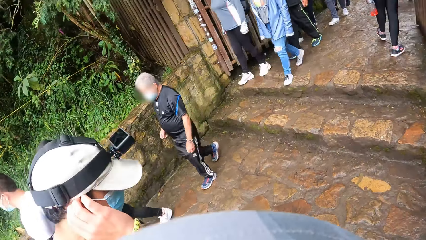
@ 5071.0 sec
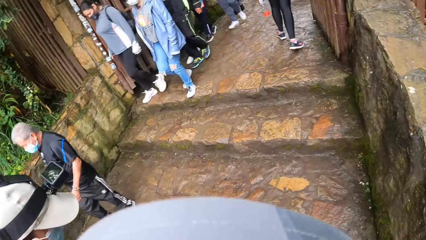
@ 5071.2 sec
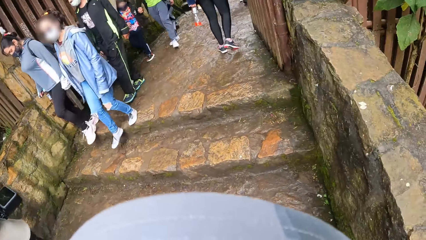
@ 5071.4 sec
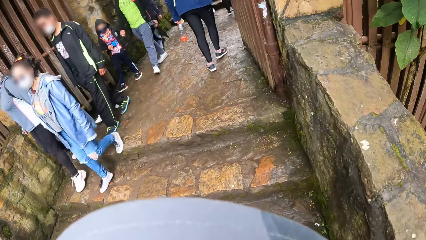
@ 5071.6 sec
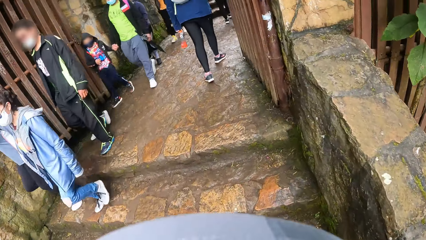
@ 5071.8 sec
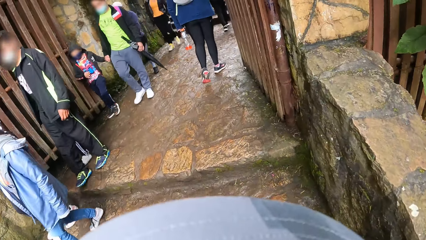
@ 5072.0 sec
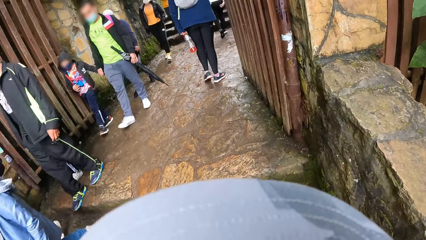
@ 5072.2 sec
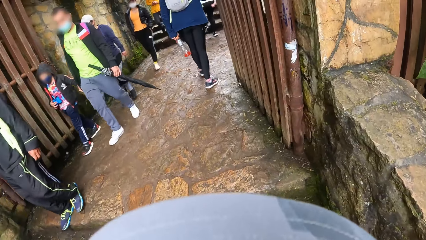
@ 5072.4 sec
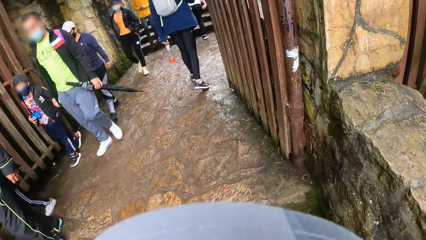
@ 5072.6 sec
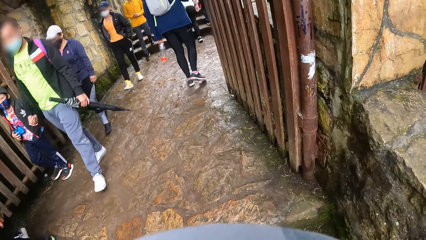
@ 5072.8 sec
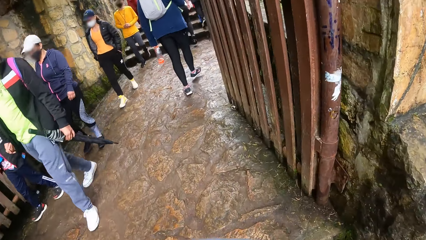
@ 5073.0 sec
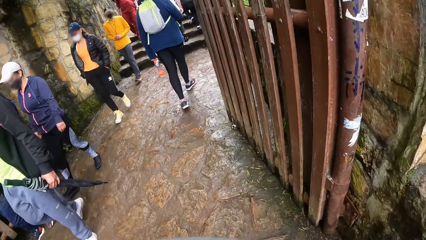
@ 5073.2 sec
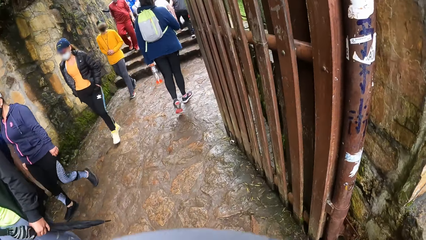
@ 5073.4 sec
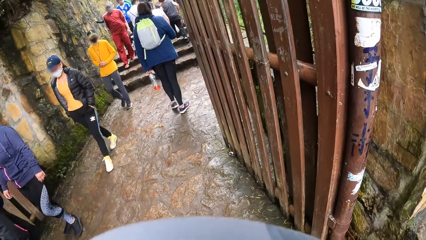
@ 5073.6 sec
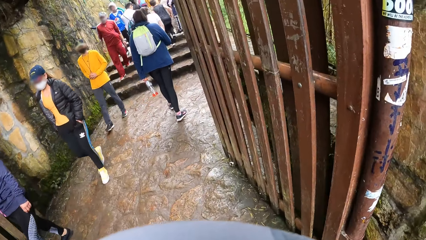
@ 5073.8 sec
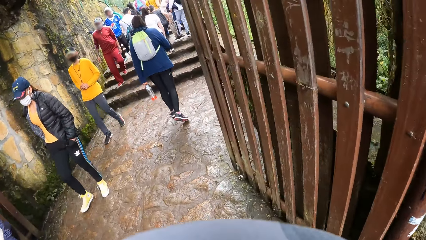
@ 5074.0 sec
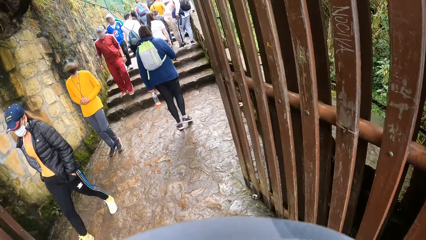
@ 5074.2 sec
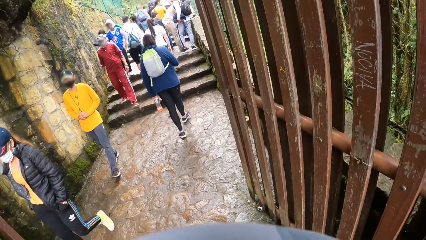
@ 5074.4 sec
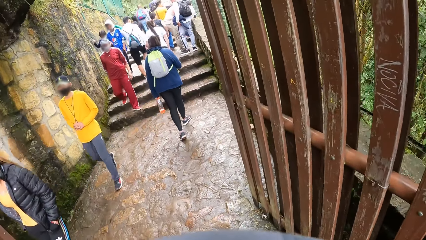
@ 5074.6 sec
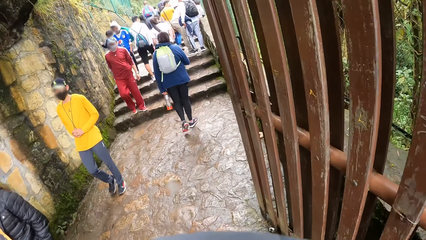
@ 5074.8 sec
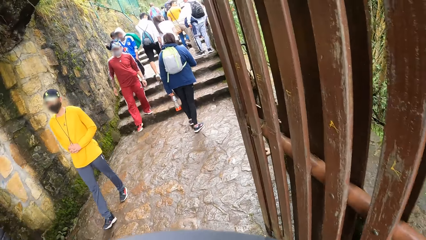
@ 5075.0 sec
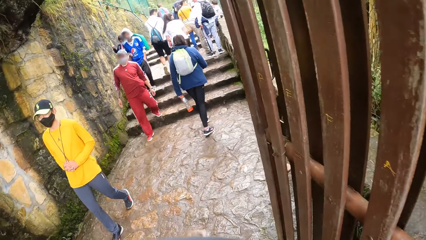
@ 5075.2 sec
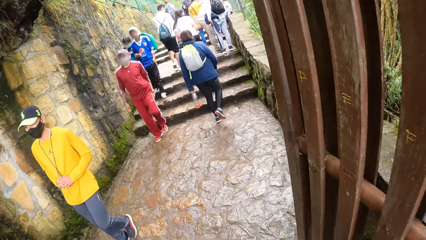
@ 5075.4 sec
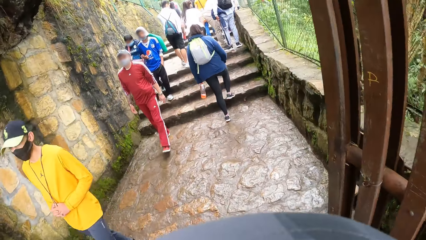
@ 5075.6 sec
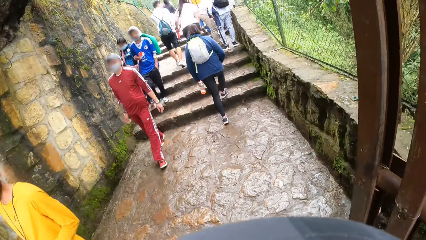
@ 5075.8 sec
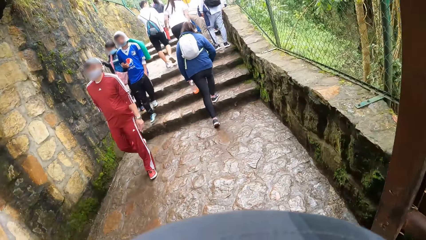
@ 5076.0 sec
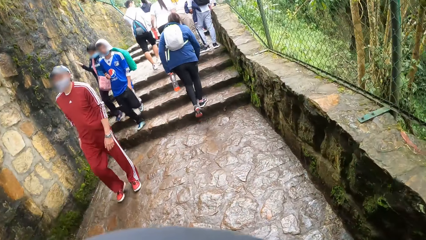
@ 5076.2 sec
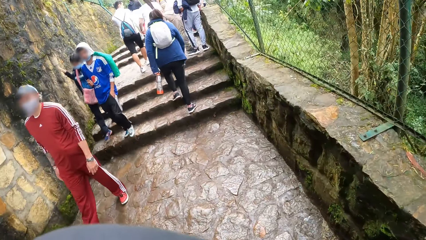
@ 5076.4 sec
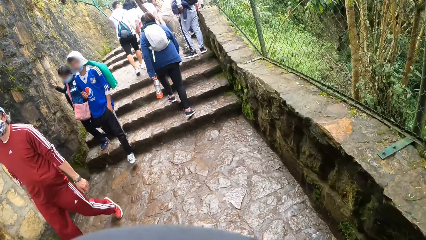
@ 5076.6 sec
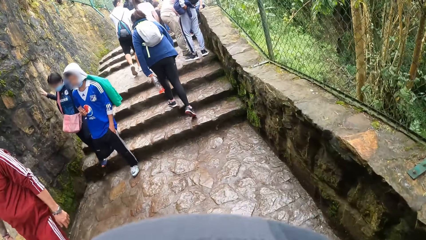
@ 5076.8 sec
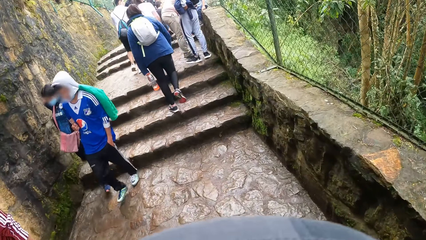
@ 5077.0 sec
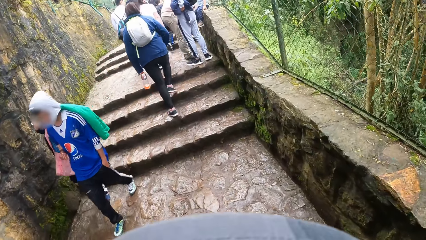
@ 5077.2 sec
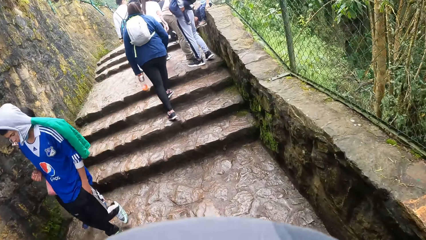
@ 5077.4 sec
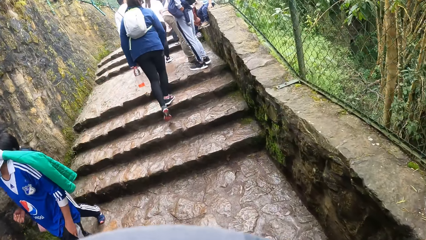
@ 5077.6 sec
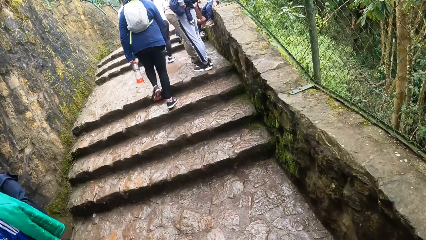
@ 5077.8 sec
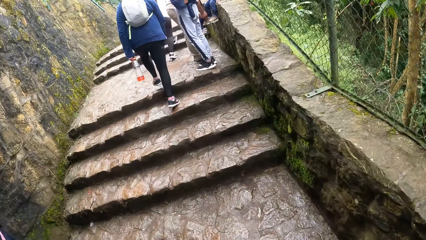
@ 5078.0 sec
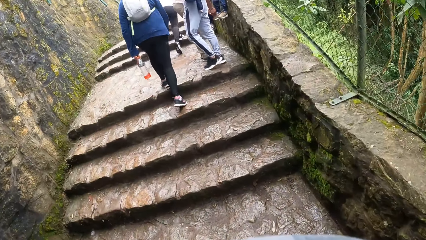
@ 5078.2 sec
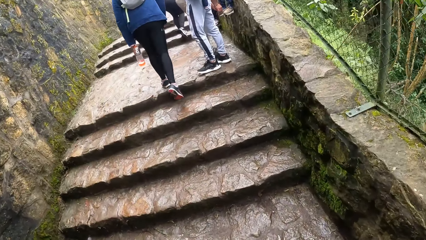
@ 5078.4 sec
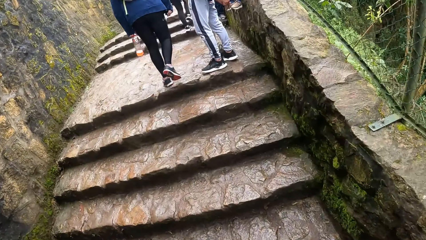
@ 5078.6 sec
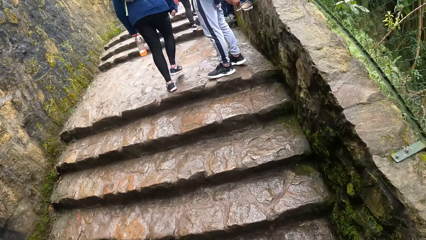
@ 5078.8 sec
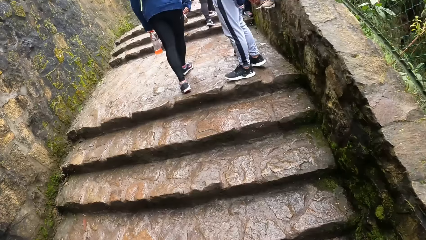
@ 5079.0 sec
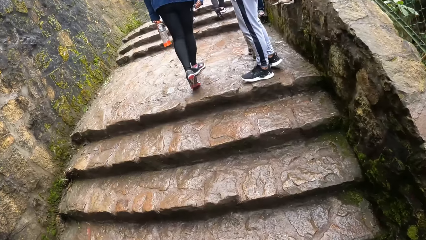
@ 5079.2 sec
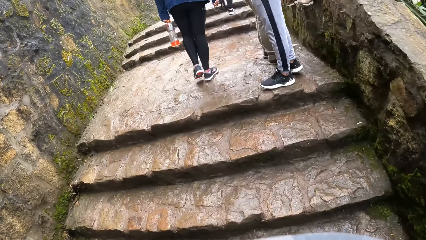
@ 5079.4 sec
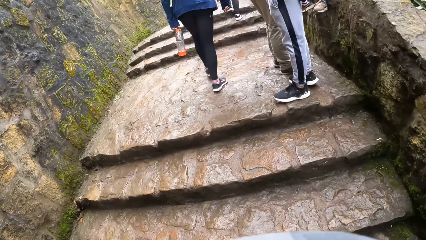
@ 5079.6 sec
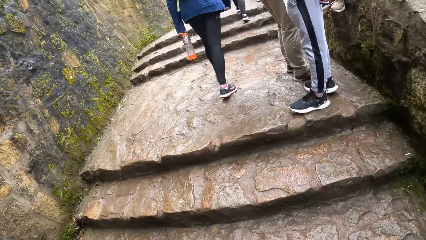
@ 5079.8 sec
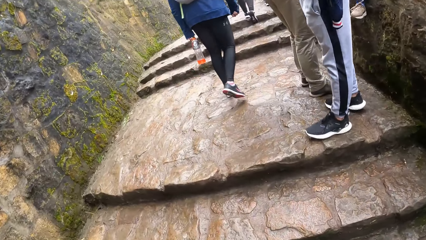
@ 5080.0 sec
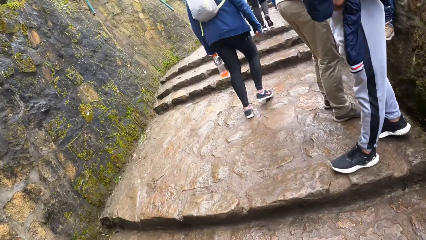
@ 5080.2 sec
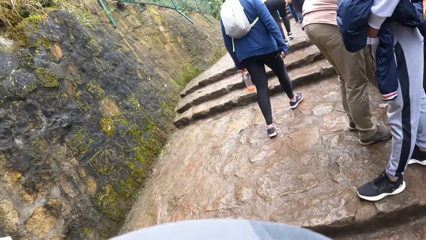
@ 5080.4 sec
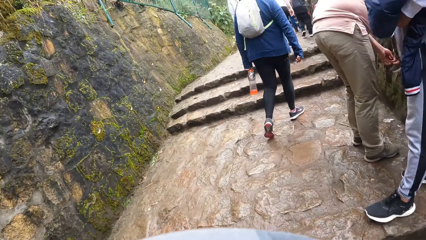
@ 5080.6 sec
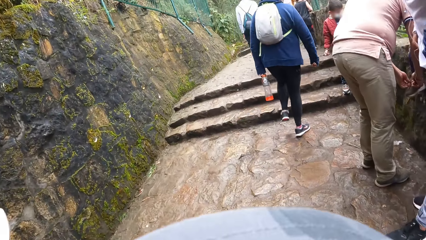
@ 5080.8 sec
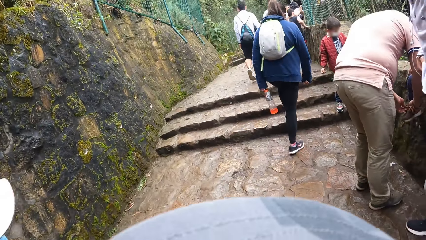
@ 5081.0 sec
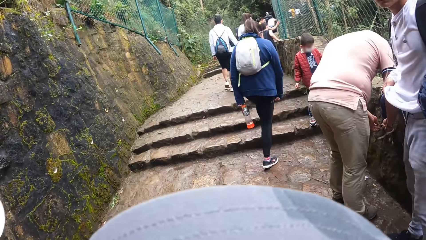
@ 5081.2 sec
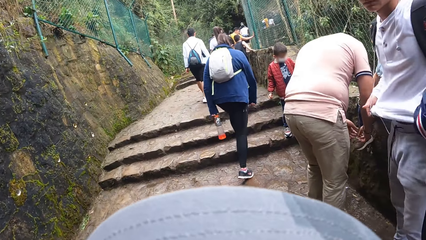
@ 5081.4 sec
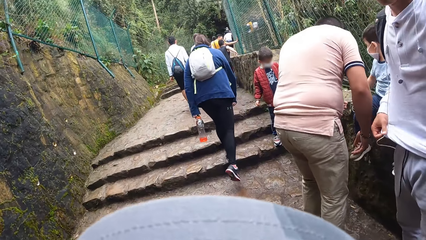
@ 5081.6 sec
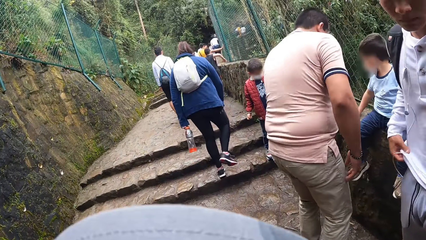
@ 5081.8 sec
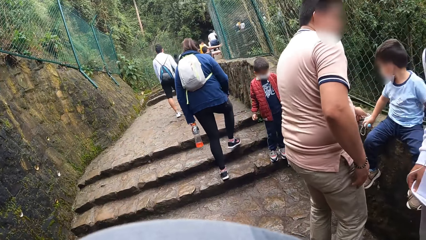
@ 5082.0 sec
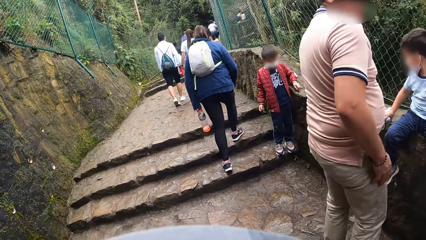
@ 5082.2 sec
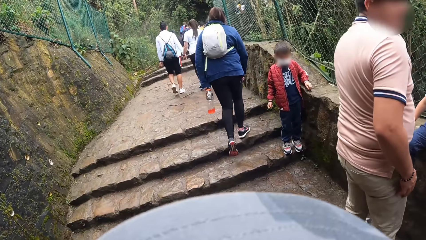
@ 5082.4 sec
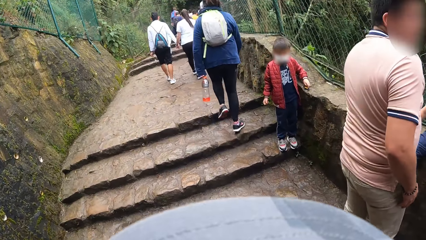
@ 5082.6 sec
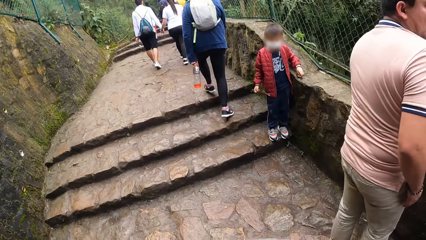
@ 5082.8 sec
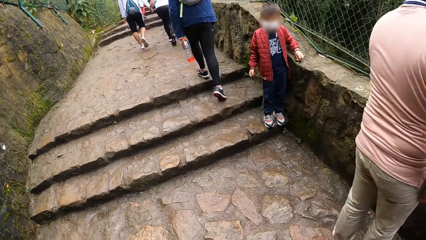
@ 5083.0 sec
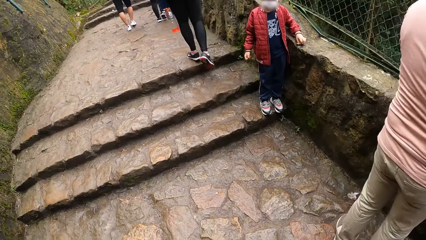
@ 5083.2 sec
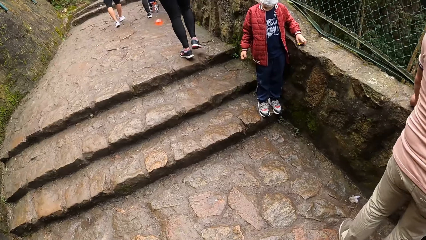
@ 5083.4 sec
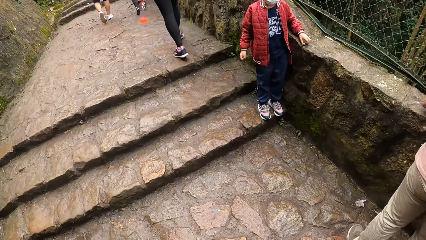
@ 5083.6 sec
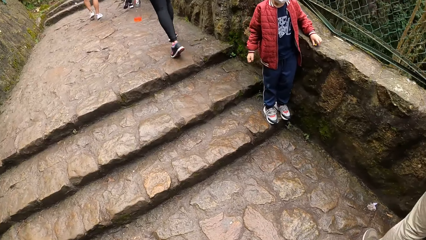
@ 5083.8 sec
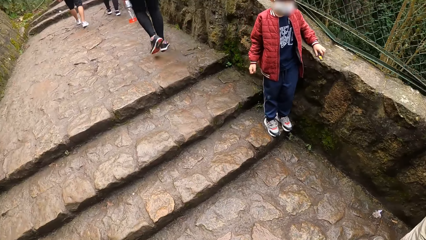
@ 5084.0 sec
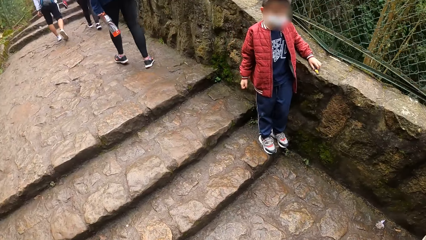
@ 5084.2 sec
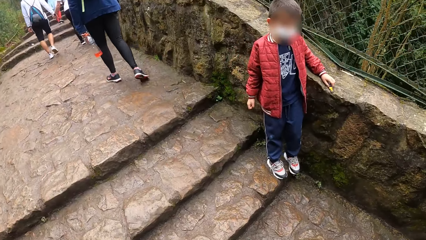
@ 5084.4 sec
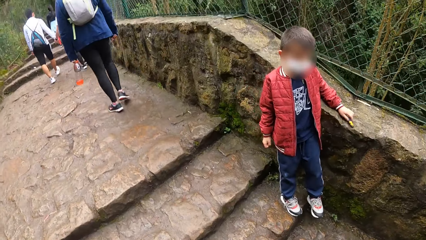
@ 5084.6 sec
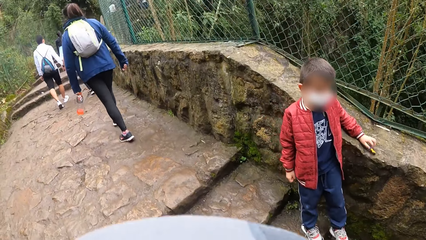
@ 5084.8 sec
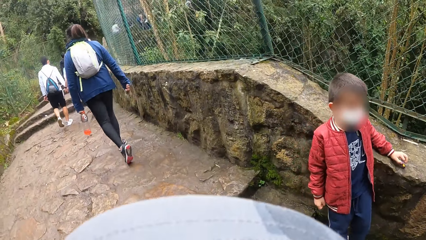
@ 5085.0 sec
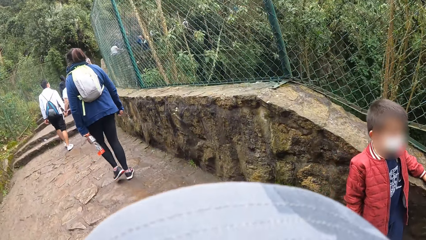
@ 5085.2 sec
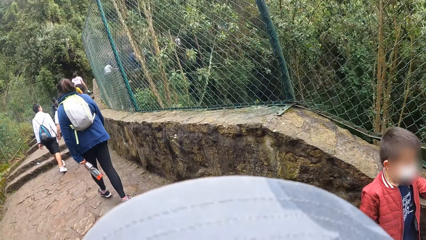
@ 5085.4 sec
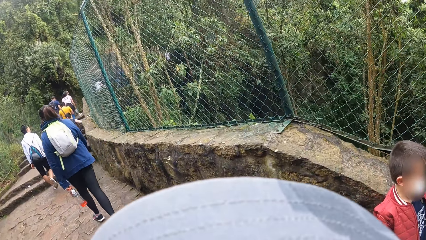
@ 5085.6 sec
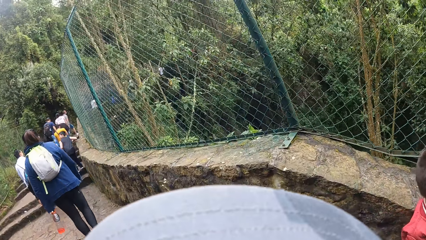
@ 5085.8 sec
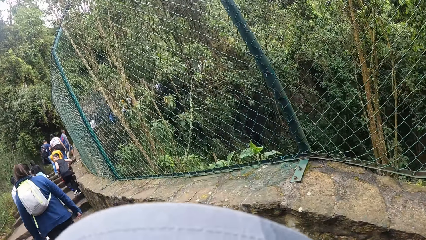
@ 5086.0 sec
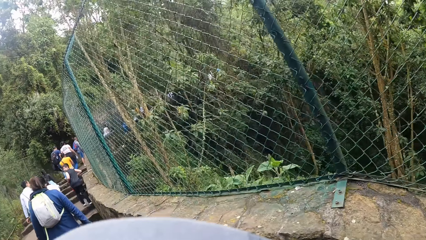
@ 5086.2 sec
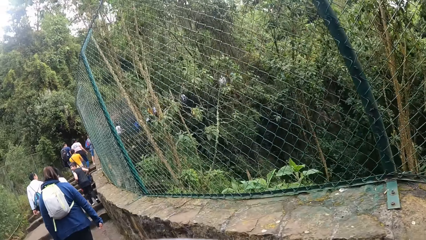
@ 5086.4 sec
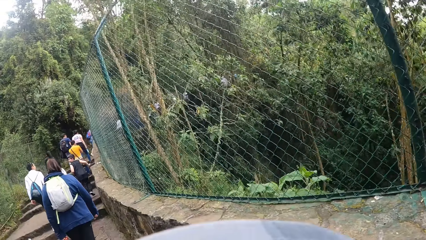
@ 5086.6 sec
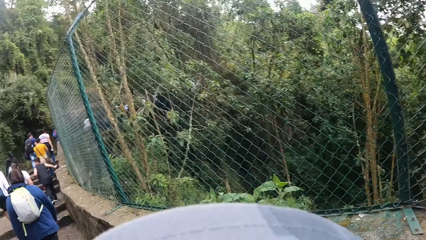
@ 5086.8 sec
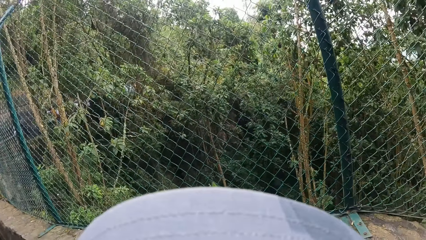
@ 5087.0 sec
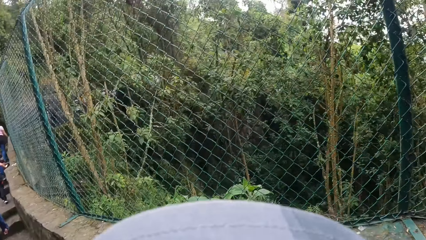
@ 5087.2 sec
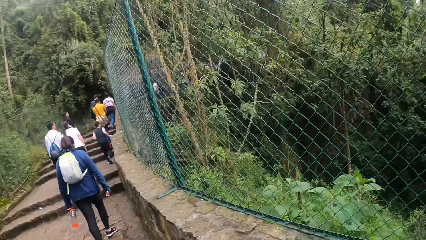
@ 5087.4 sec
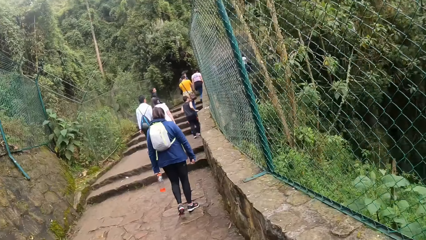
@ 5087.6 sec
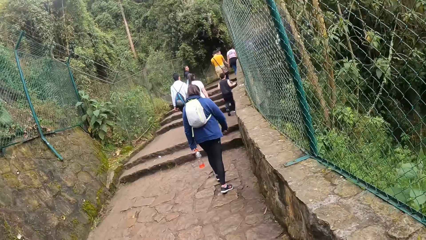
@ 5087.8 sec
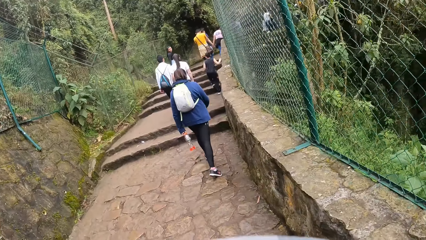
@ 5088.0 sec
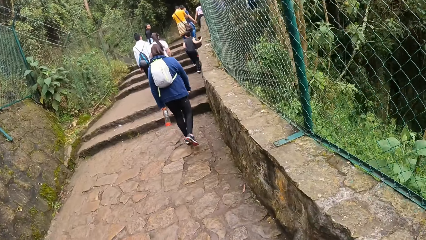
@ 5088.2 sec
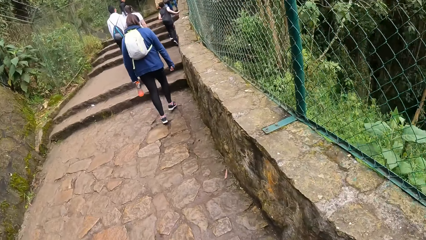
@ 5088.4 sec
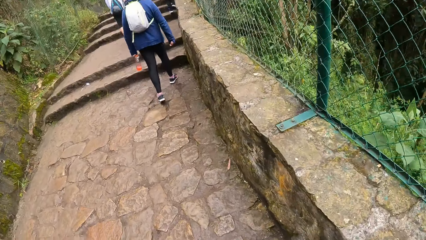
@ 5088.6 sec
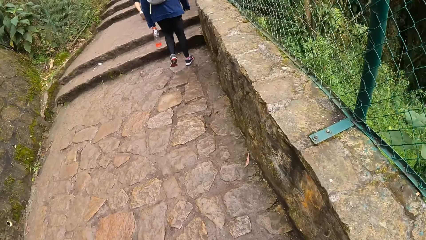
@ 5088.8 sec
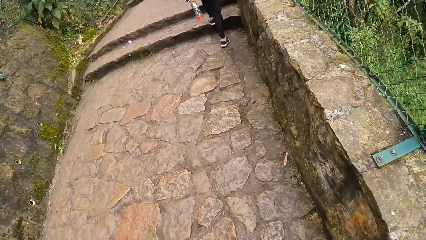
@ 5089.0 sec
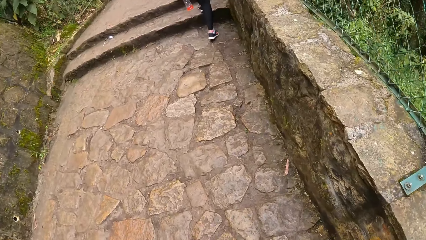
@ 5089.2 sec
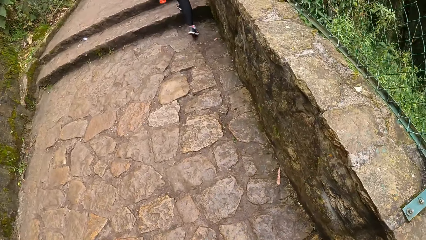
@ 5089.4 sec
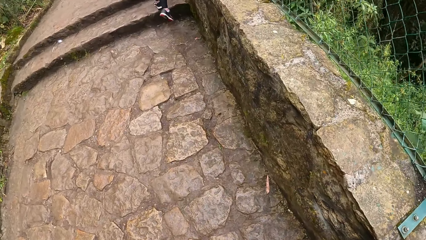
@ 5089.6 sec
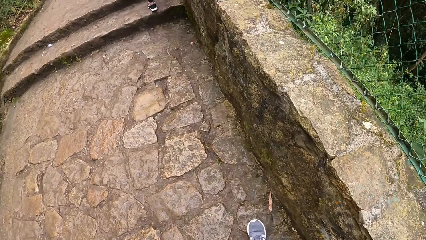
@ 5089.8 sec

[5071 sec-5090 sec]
A man touches his ear with his right hand. The camera wearer turns towards the man and walks up the stairs. The man walks up the stairs. The camera wearer looks at the man and walks. They walk up the stairs and walk. They walk up the stairs and look around. They walk. They walk again and look around.
